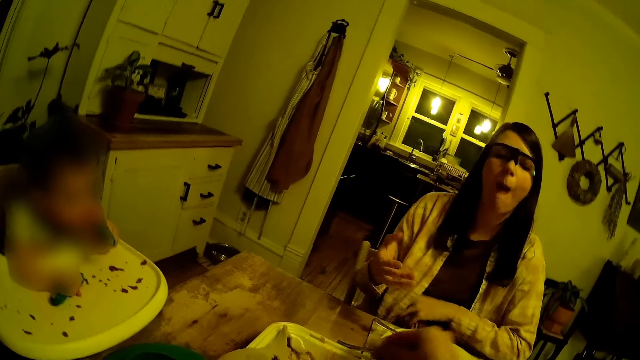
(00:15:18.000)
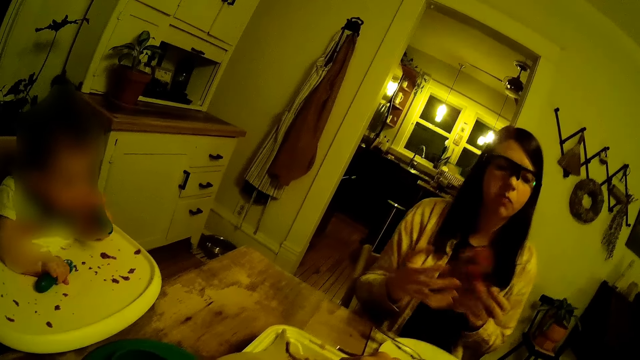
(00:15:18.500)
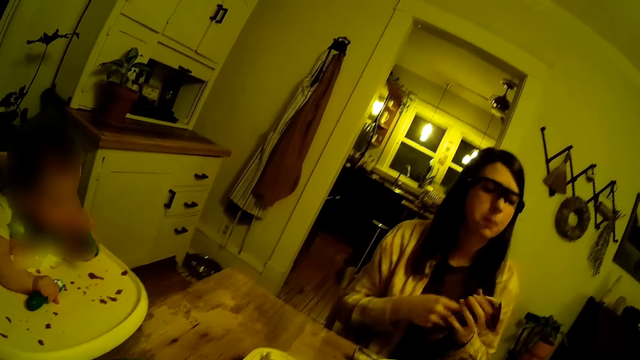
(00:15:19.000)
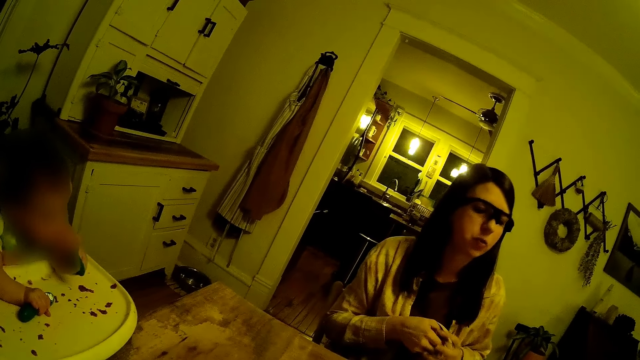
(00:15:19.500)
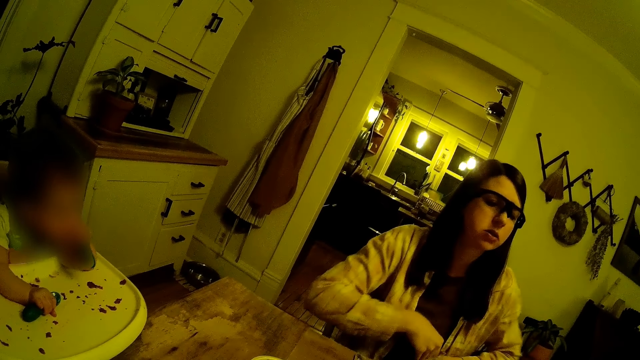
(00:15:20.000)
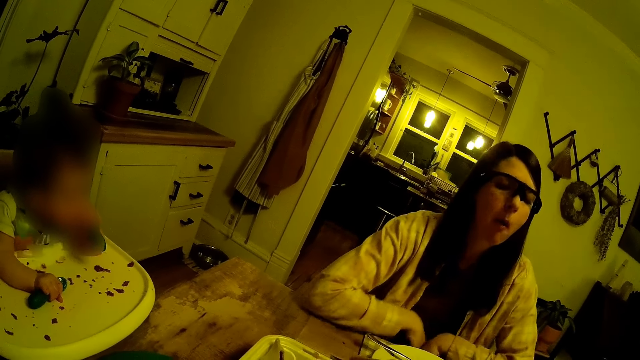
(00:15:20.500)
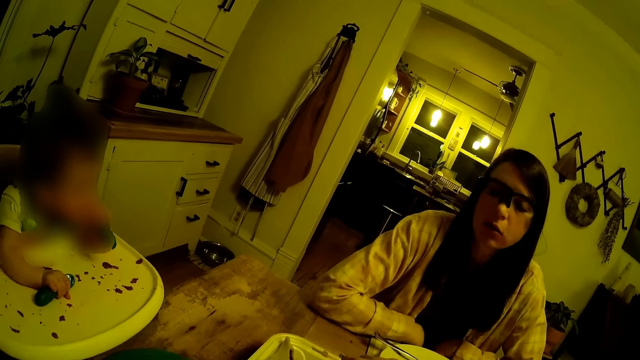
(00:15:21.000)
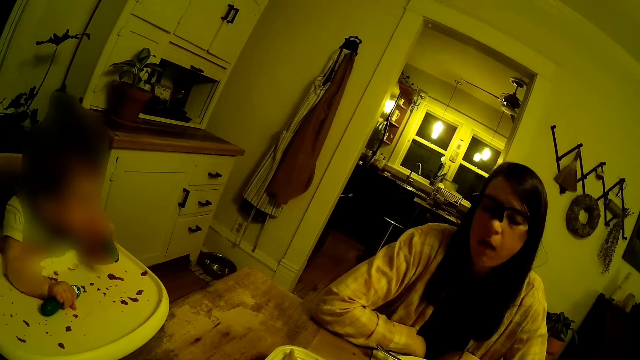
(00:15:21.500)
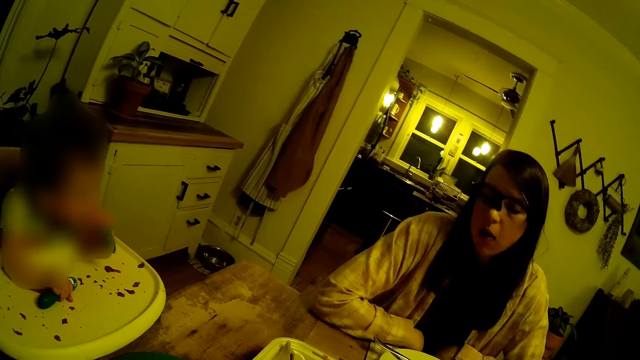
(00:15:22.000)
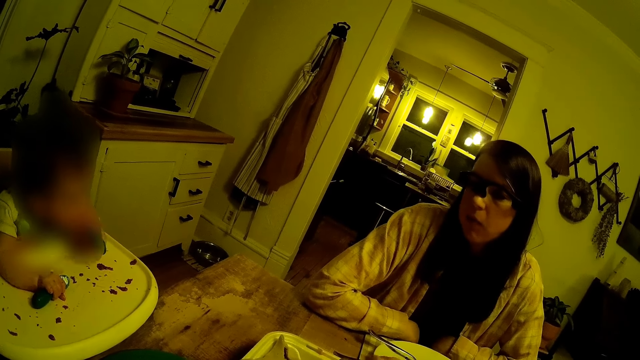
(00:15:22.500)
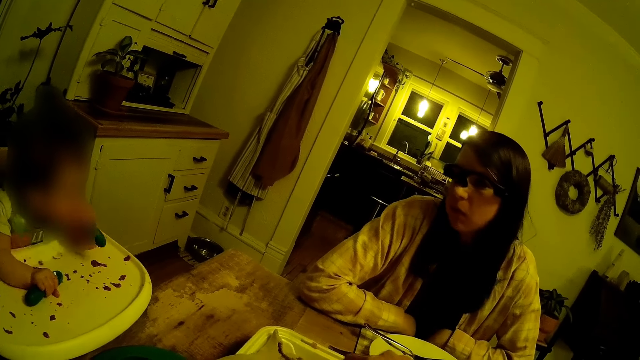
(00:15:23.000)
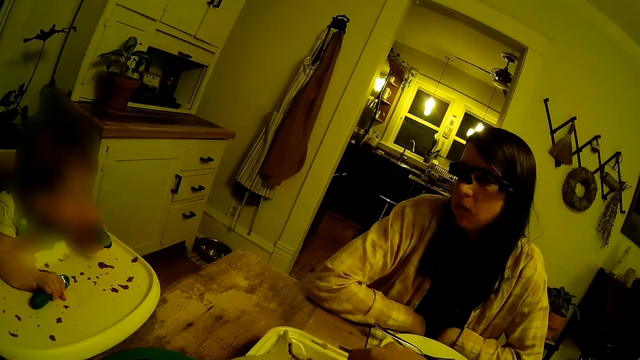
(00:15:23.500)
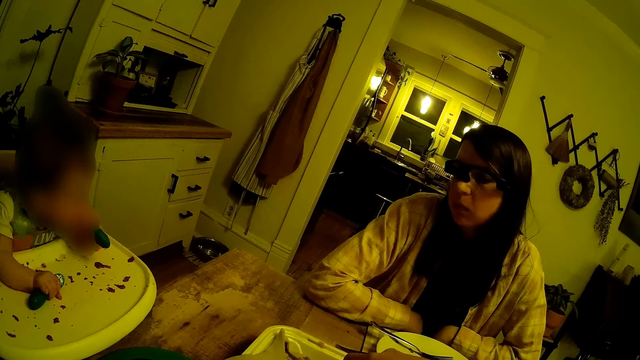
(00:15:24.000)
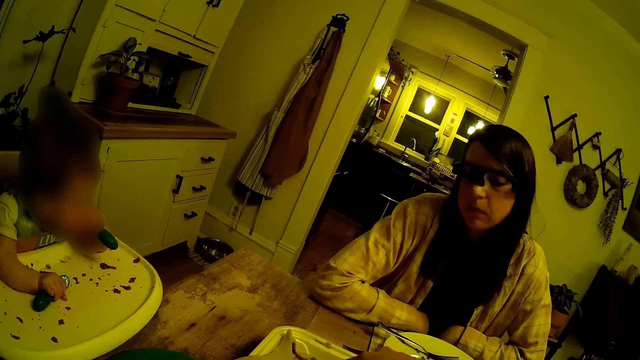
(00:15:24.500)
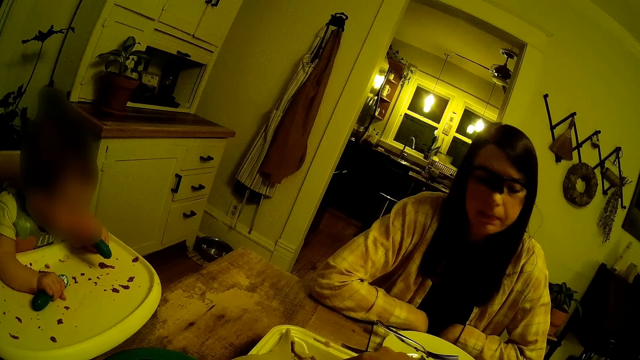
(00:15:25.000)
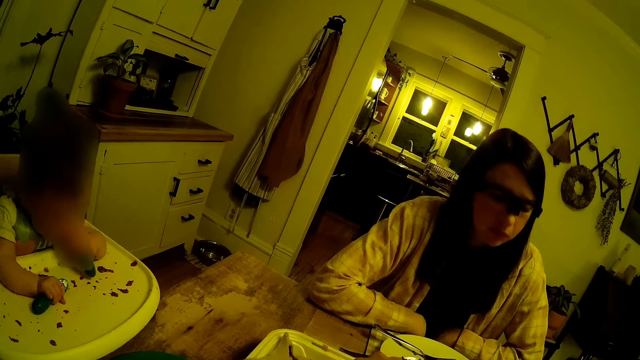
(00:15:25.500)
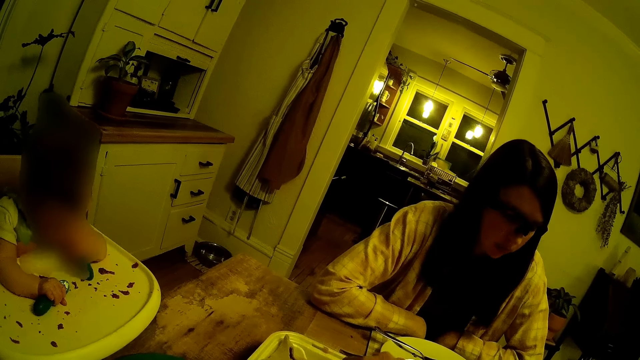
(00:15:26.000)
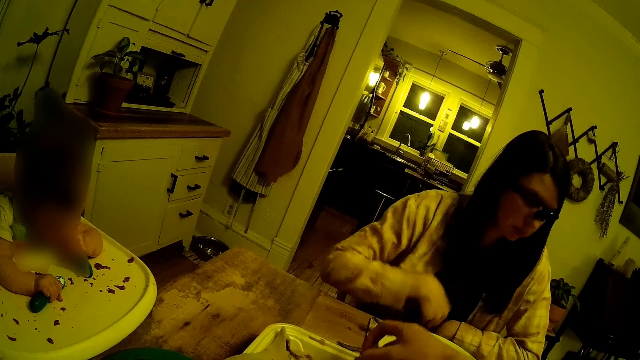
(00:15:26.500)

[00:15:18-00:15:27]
A woman cleans her right hand with a towel in her left hand. Another person licks the spoon.

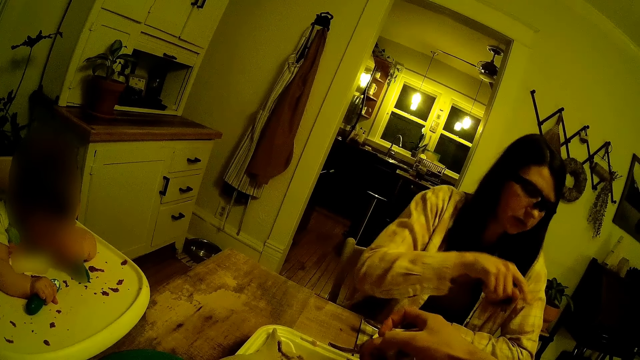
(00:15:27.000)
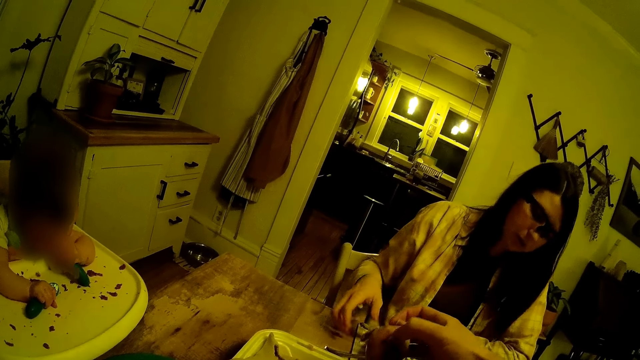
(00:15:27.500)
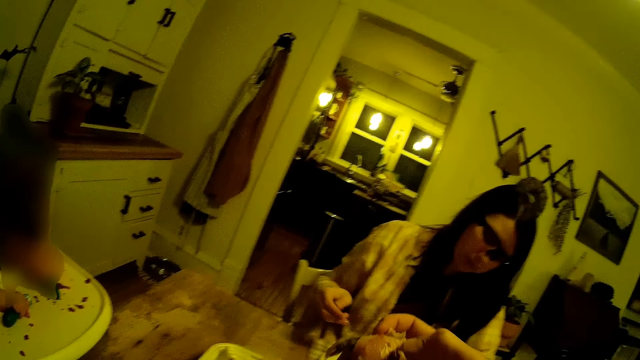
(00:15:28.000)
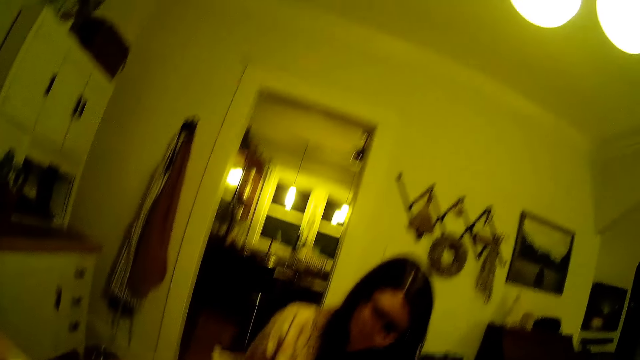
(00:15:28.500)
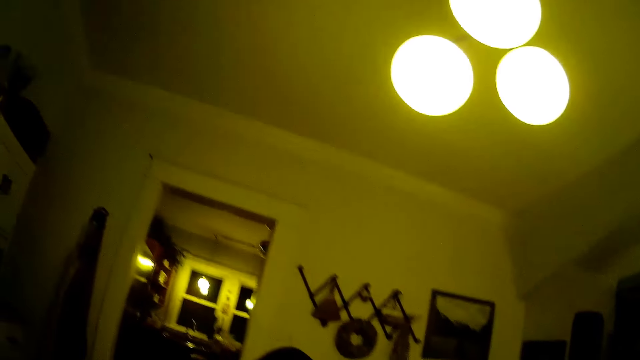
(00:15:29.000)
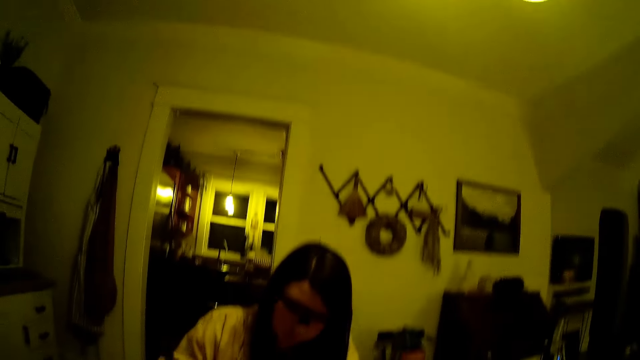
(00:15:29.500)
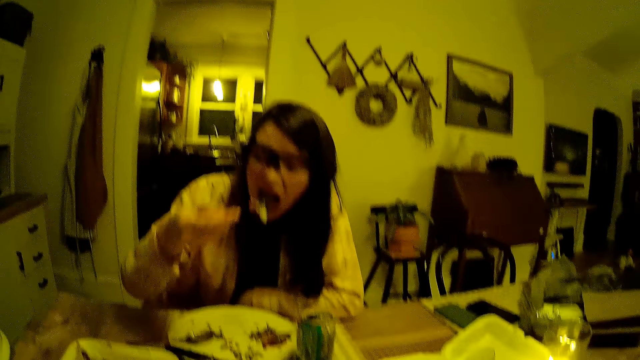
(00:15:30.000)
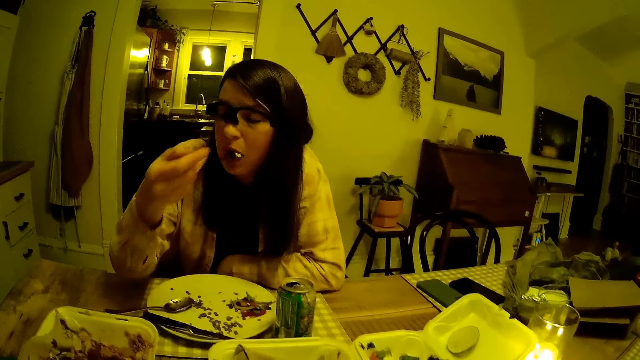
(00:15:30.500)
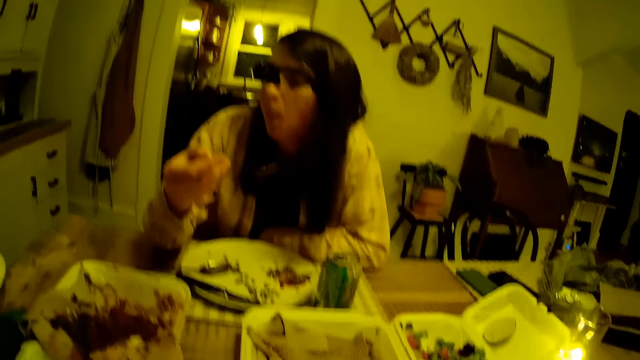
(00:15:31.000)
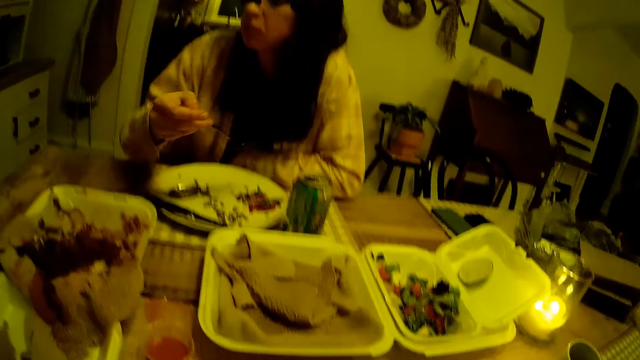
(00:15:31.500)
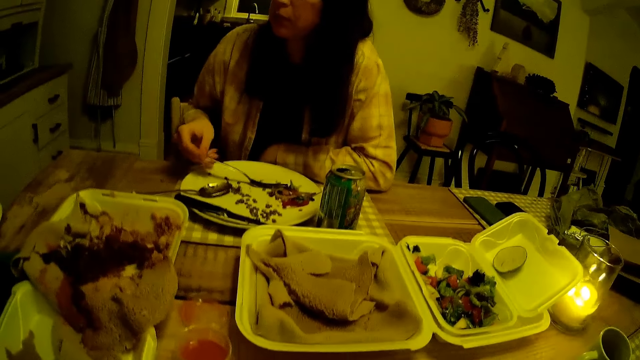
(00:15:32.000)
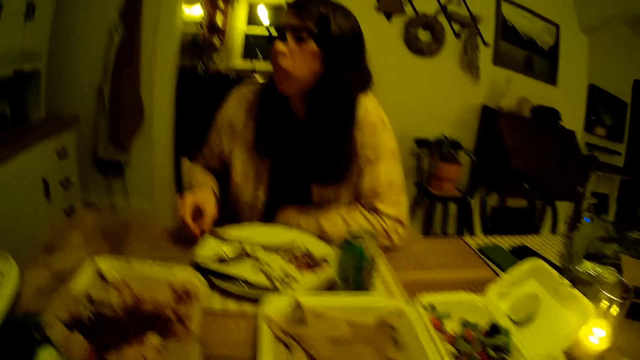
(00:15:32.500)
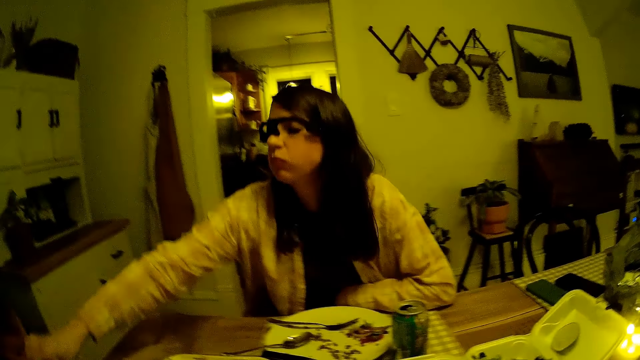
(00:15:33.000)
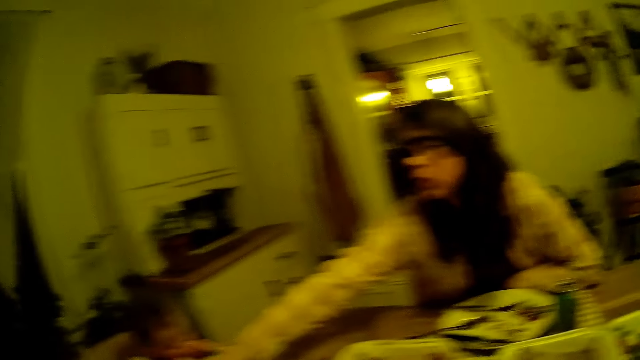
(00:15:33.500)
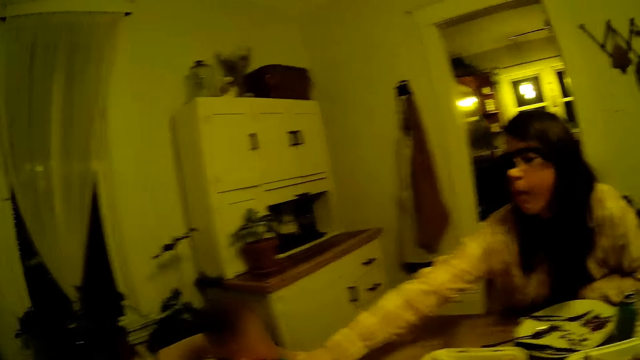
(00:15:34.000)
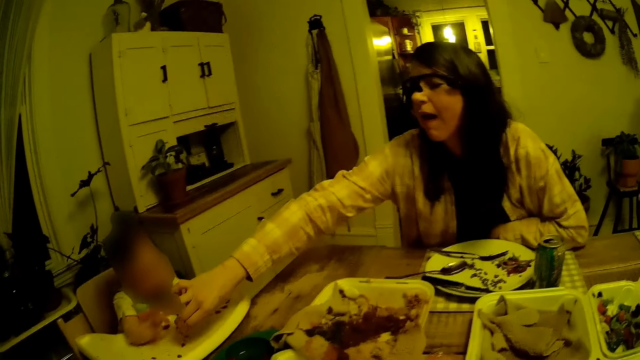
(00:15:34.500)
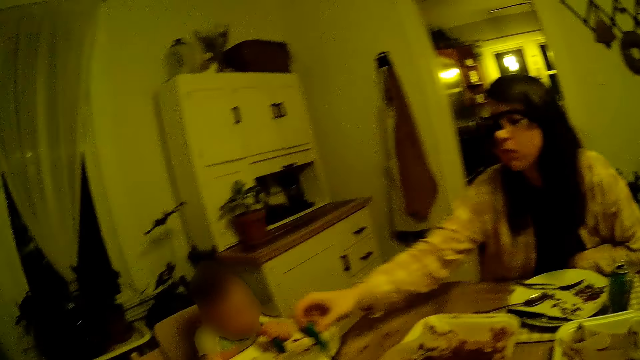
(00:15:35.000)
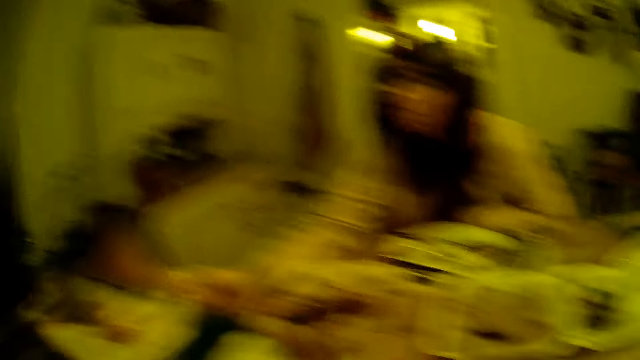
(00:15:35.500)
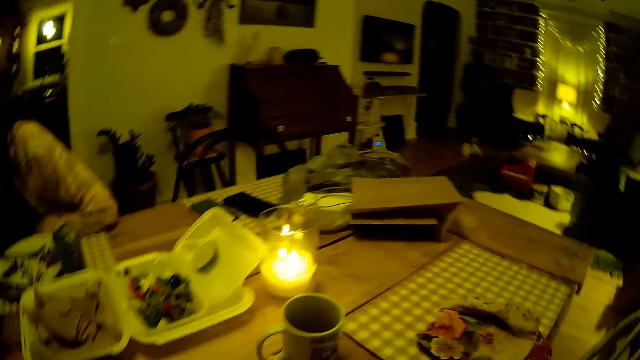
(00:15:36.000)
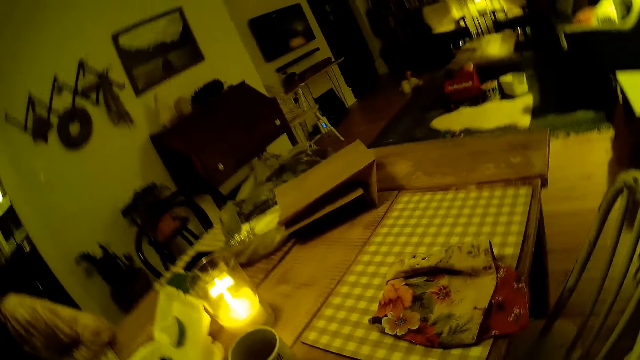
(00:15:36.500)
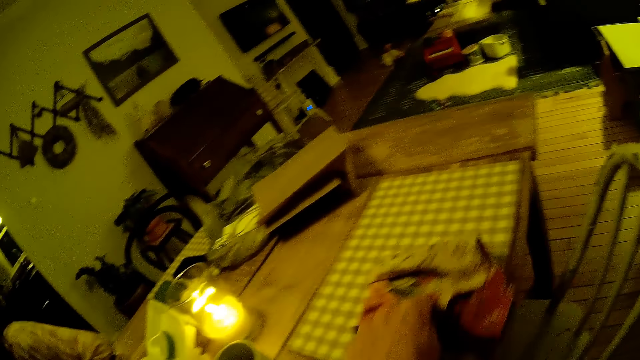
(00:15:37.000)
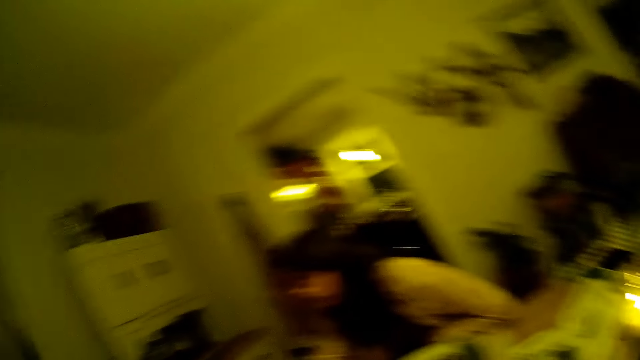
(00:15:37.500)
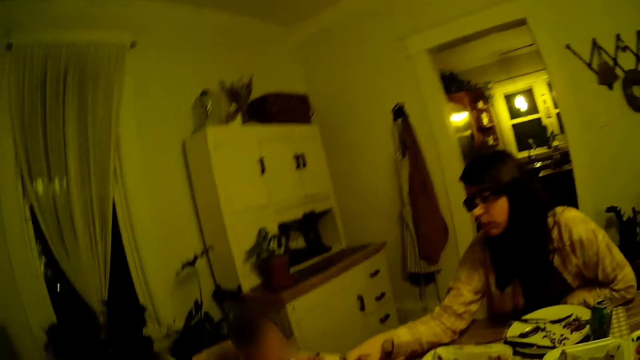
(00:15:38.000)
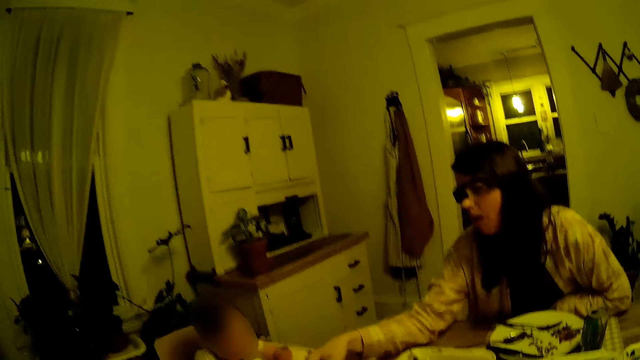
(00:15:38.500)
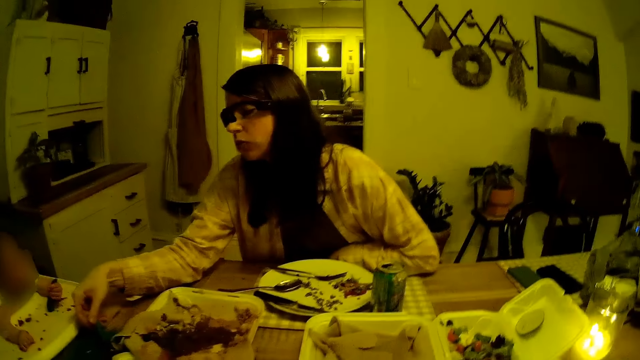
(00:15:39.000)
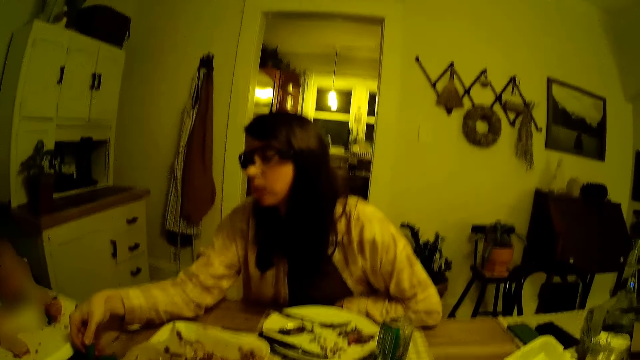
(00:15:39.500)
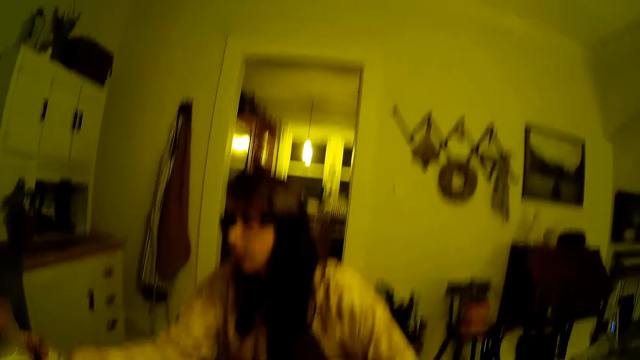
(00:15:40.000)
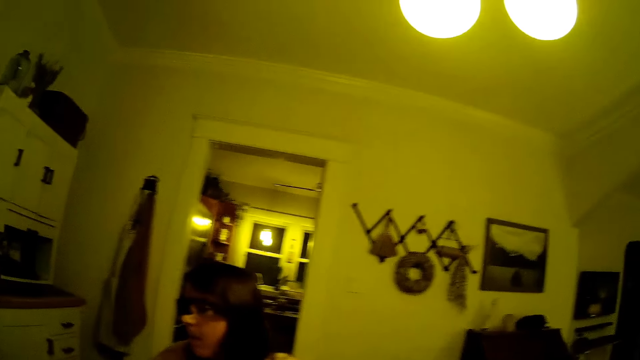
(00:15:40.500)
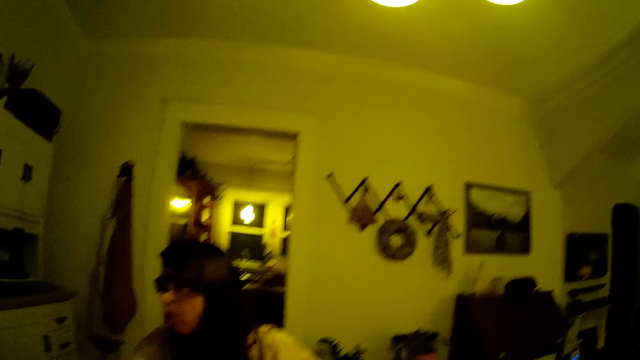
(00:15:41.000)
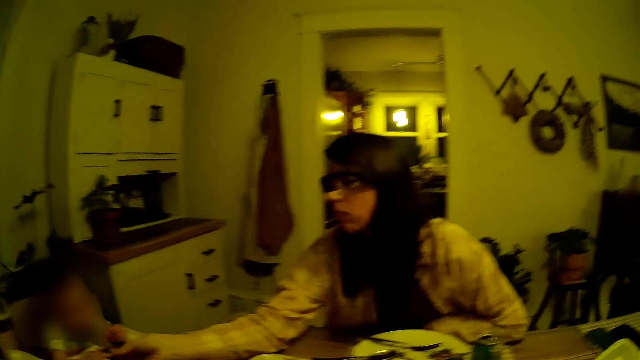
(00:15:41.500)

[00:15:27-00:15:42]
Someone points at the table. The camera wearer takes the food. The woman puts the fish on the fork in her right hand in her mouth. The woman drops the fork on a plate on the table. The woman interacts with another person. The camera wearer takes a napkin from the table with his left hand.
